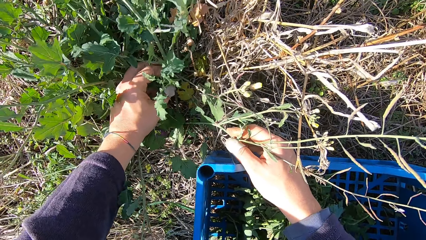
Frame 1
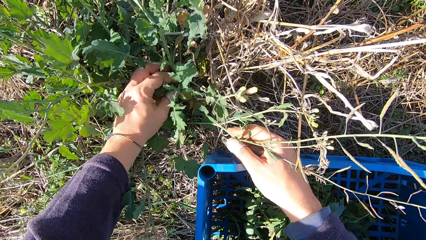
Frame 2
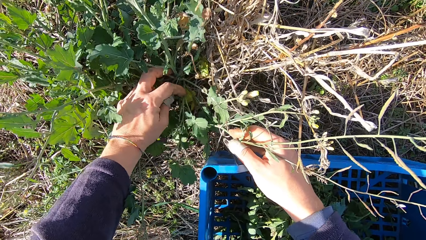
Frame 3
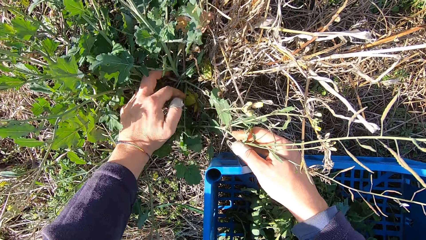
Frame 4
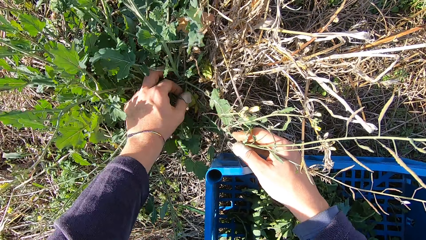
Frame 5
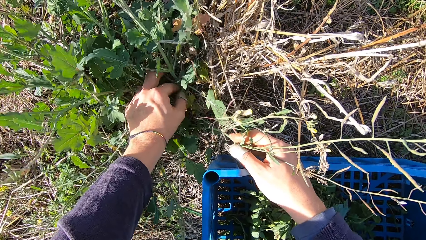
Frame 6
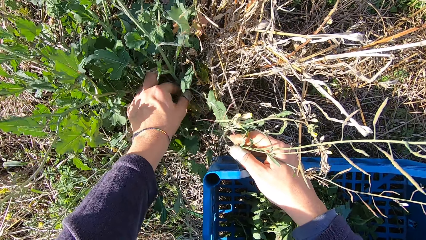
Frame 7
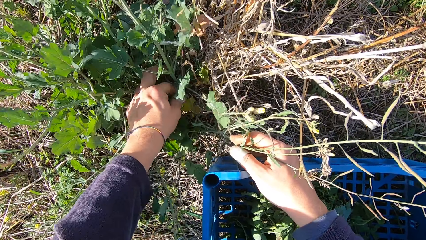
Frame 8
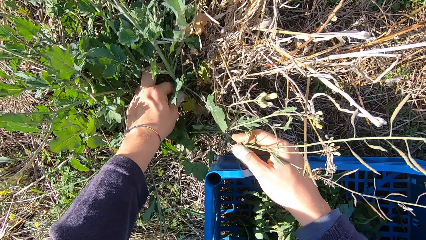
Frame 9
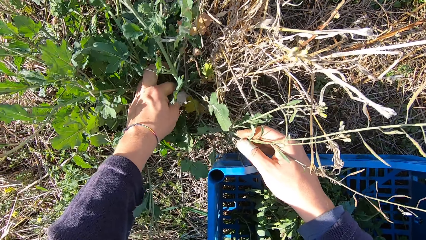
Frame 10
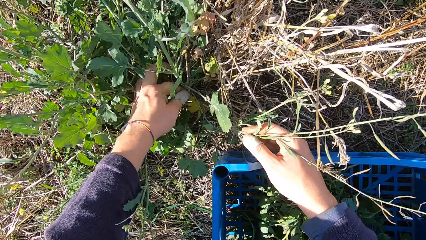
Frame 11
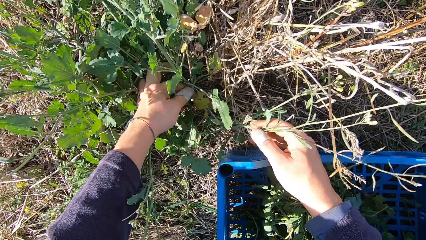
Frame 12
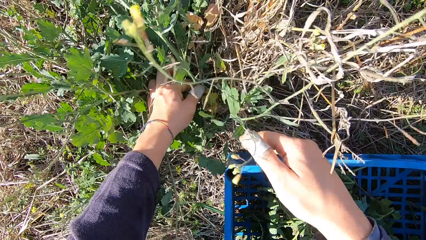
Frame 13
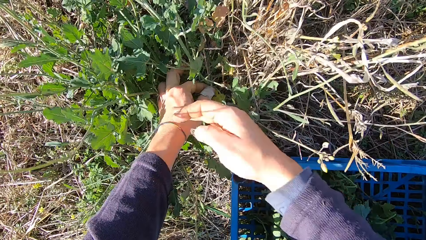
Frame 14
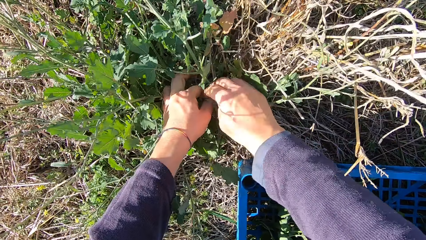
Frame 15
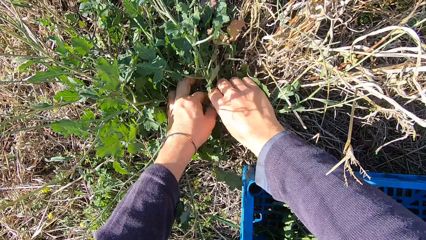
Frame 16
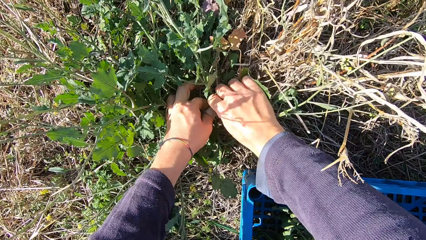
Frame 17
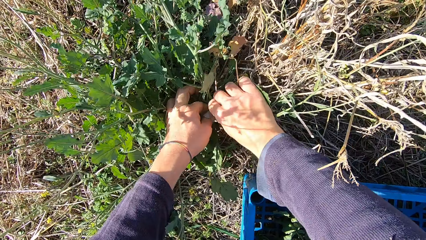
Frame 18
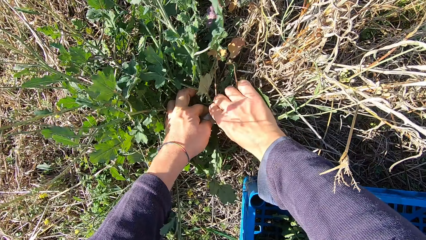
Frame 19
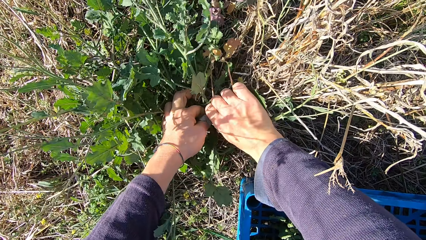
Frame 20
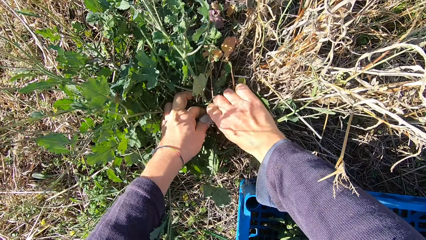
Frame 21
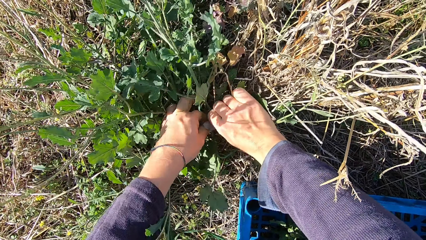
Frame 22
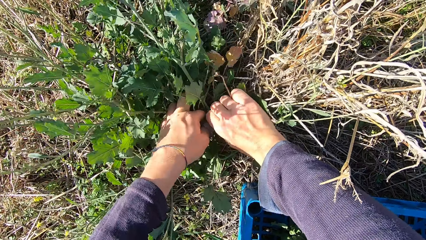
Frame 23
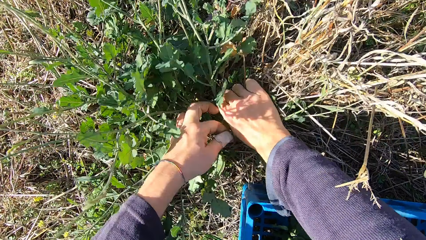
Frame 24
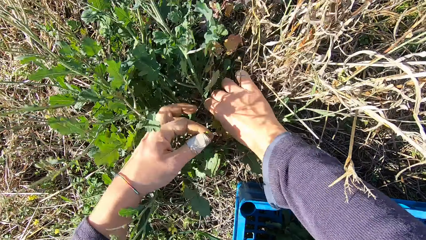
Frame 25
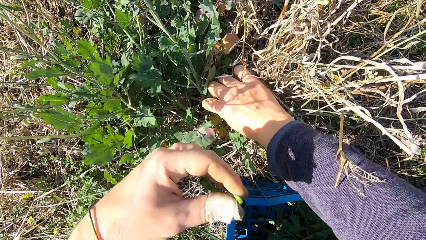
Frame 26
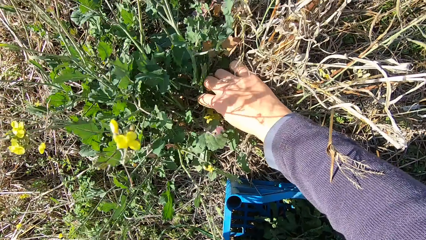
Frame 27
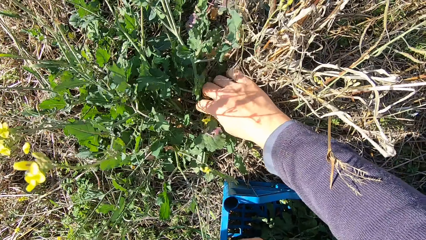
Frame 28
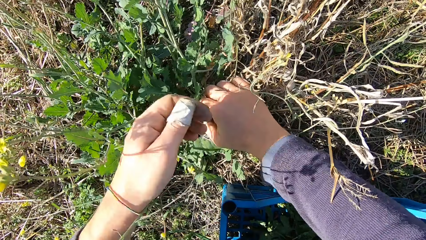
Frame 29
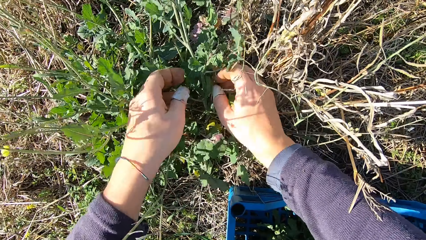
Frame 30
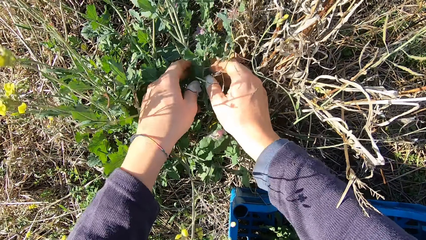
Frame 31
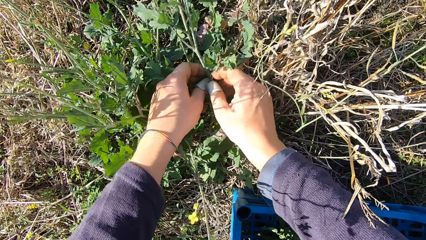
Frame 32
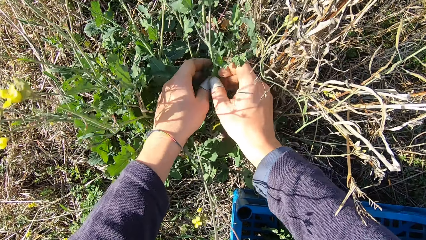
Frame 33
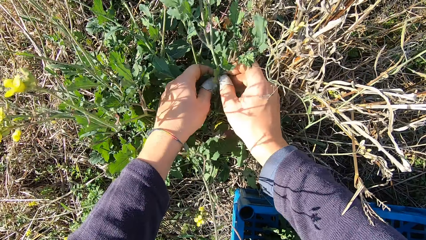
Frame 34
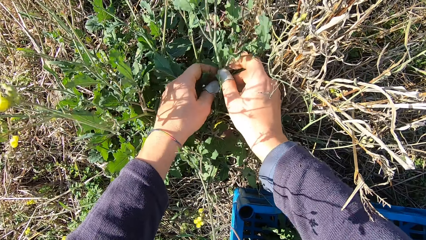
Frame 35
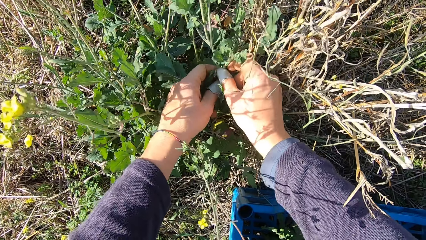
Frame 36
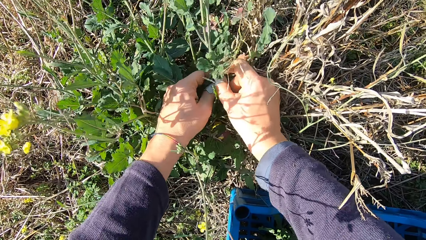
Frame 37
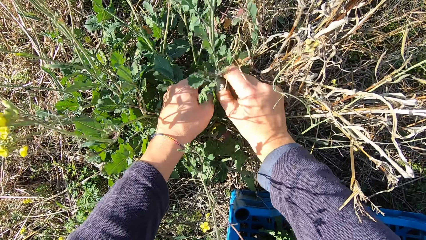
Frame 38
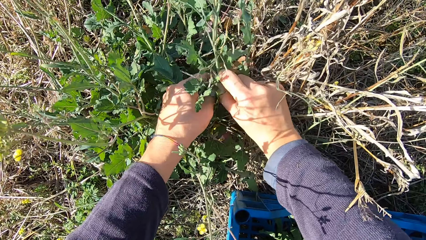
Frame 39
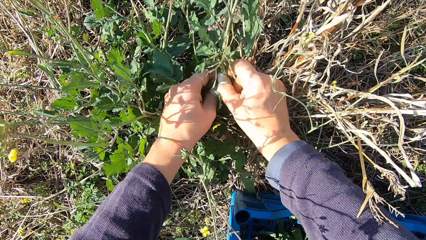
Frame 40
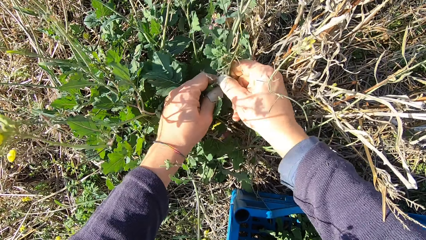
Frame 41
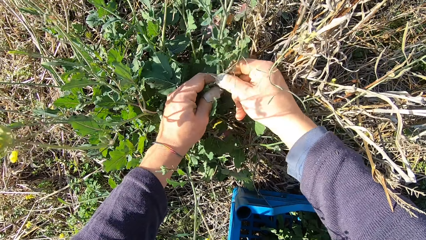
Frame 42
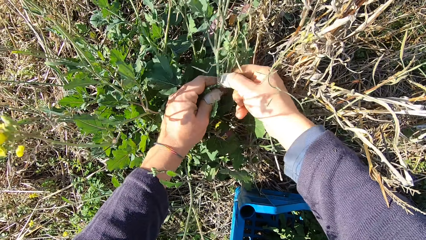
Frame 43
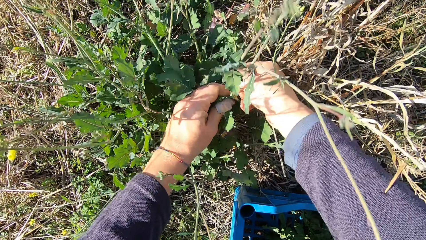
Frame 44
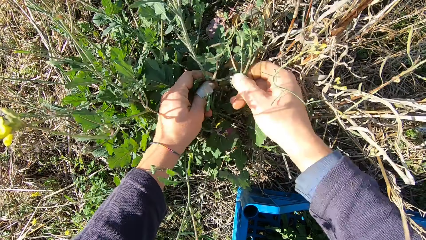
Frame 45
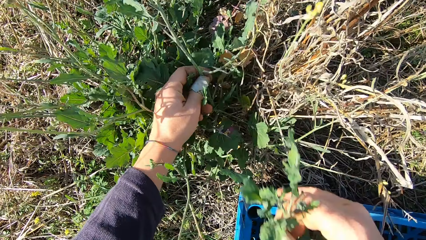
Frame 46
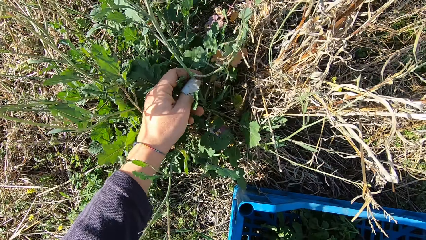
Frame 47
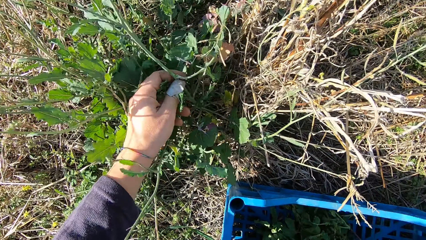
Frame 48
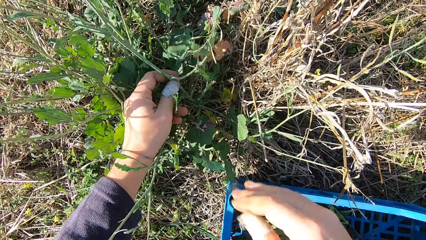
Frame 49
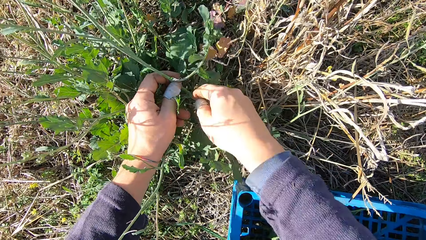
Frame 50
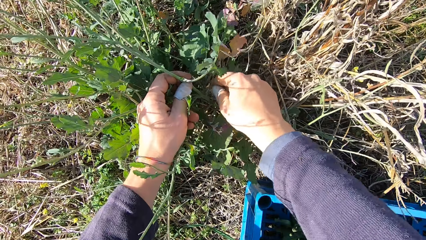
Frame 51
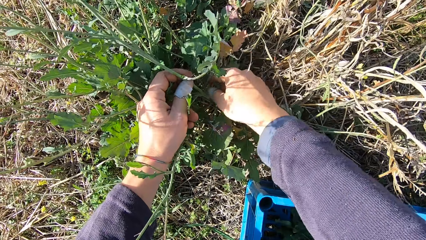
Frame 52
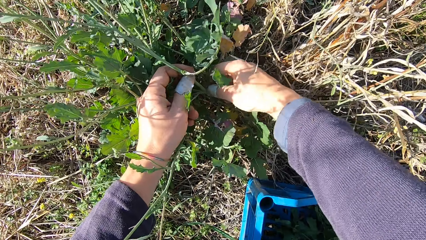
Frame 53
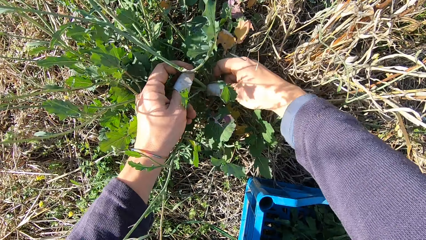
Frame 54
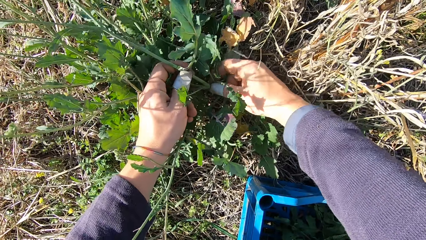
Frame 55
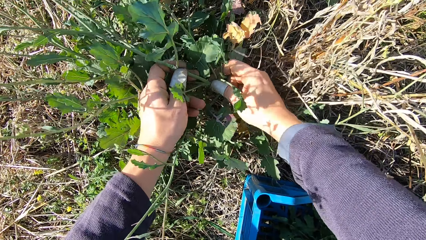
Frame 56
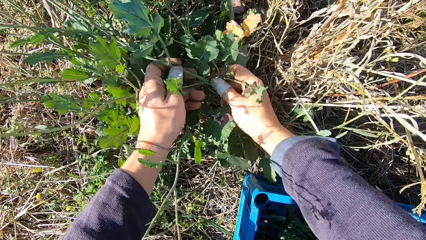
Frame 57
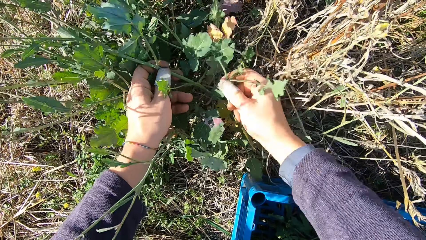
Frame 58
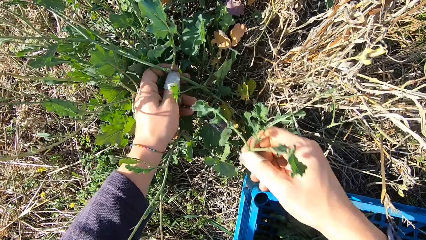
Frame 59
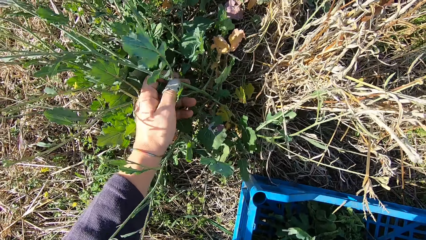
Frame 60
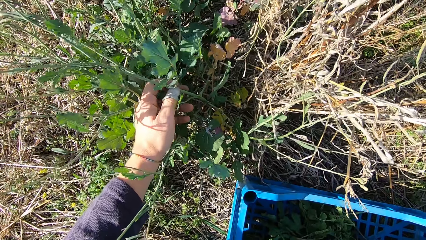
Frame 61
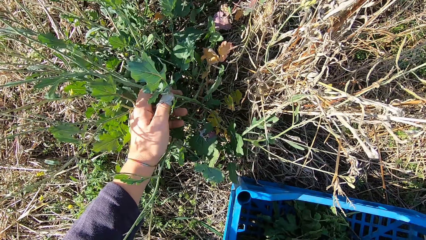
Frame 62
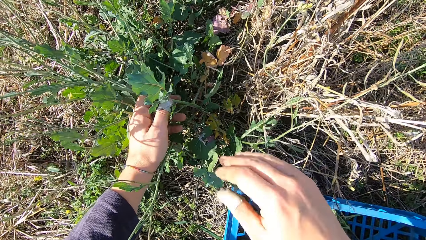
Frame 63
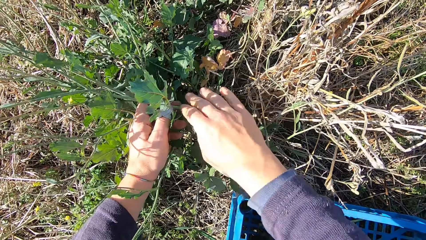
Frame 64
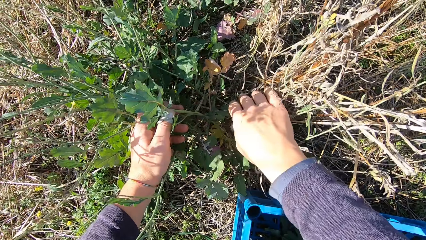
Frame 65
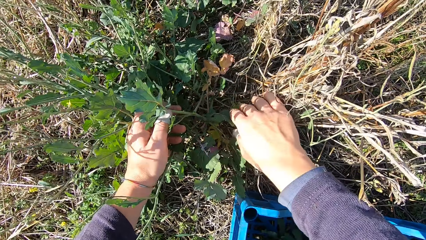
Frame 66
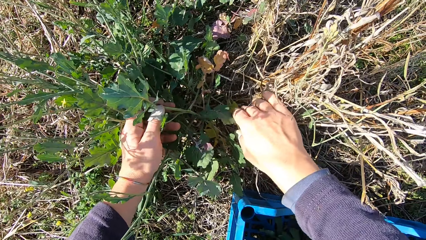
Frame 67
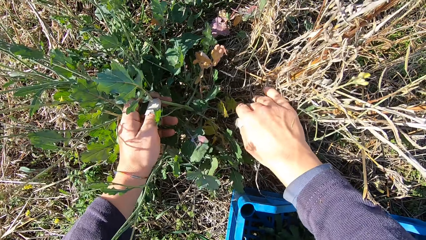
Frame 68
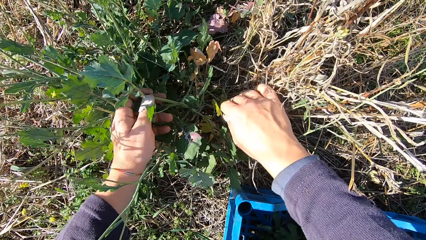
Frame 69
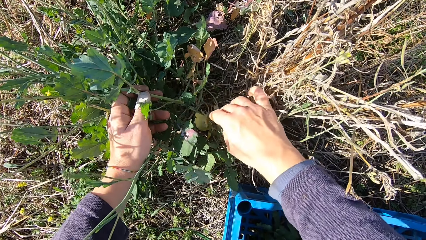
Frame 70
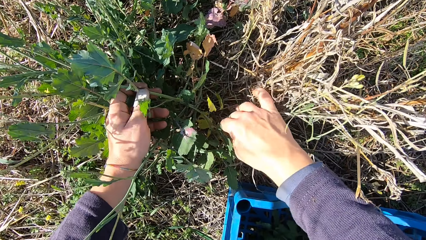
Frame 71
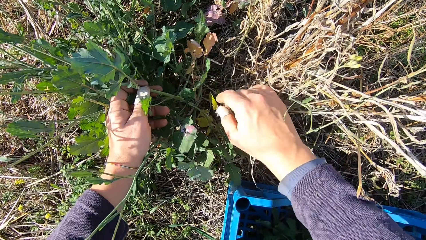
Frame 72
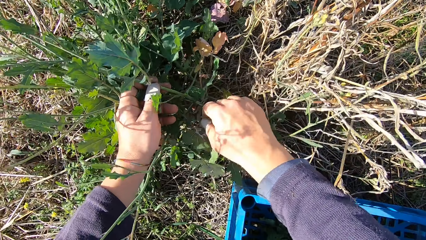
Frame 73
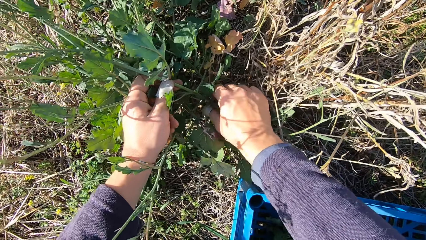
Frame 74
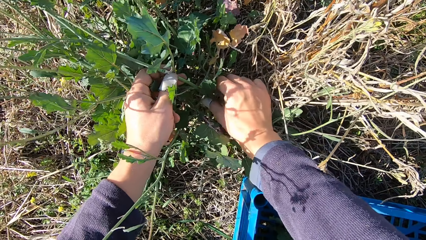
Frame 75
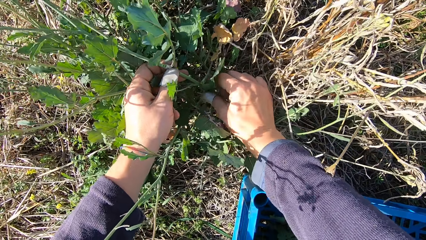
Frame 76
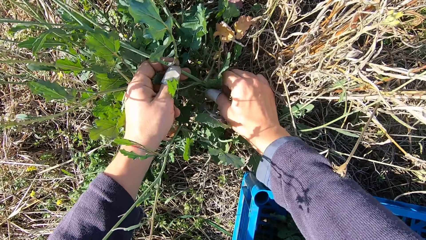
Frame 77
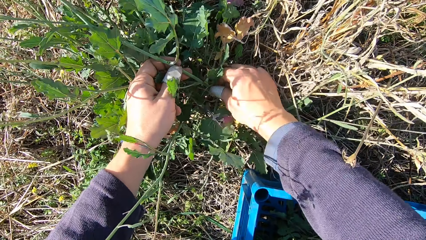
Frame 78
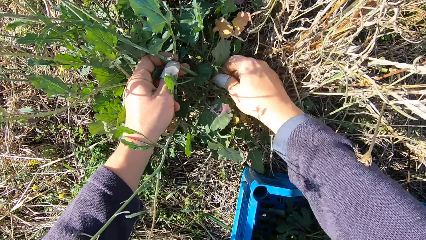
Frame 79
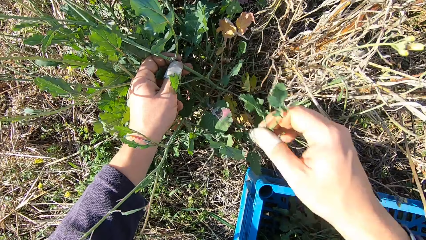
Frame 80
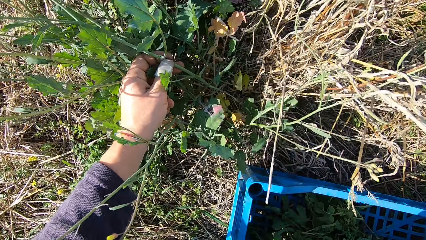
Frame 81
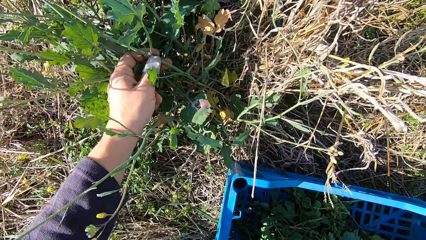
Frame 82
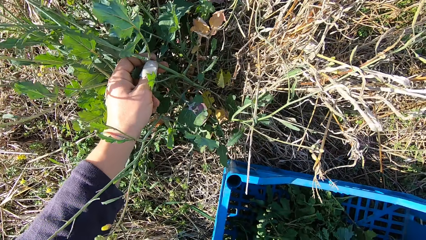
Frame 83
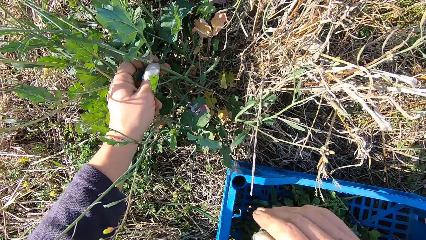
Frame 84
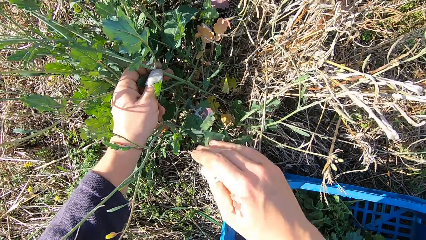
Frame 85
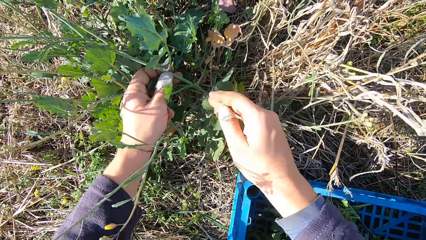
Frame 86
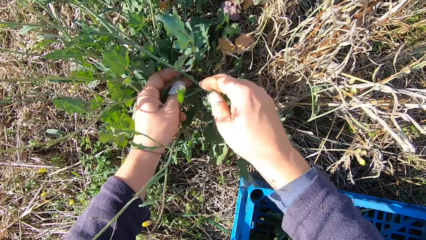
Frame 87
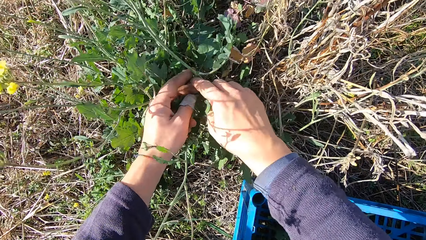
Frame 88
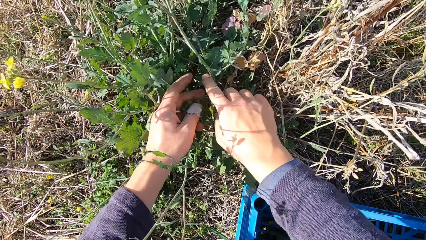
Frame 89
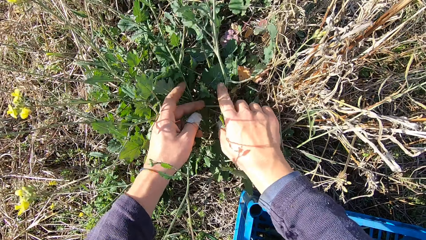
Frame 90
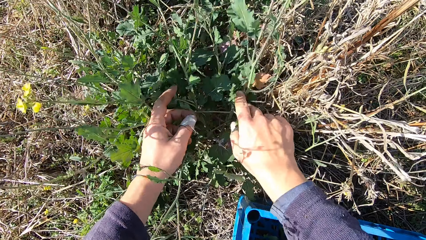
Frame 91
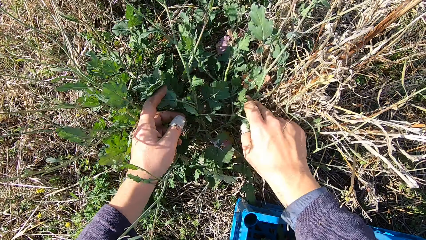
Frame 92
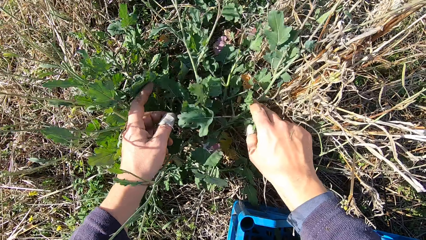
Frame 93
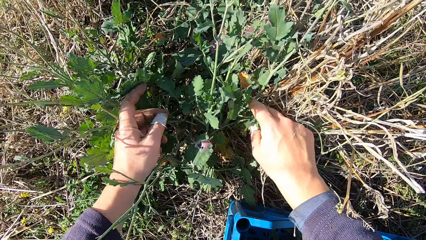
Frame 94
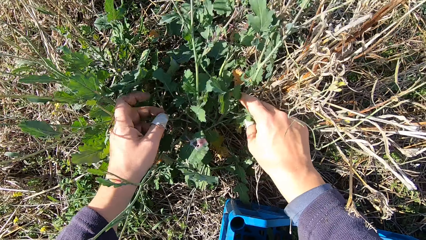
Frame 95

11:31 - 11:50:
The camera wearer cuts a stem from the plant with his hand. He picks a dandelion plant. He drops the stem in the basket. He handles the dandelion plant. He cuts a stem from the plant with his hand. He picks the dandelion plant. He drops the stem in the basket. He cuts a stem from the plant with his hand. He picks the dandelion plant. He drops the stem in the basket. He handles the dandelion plant. He cuts a stem from the plant with his hand. He picks the dandelion plant. He drops the stem in the basket. He handles the dandelion plant.
